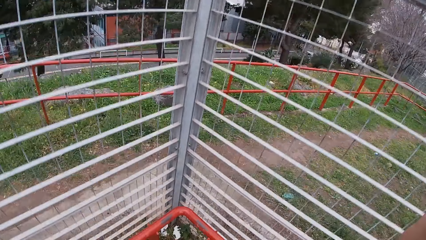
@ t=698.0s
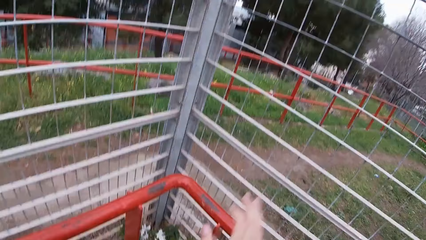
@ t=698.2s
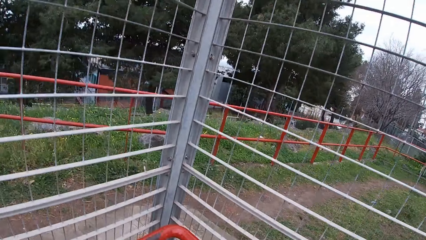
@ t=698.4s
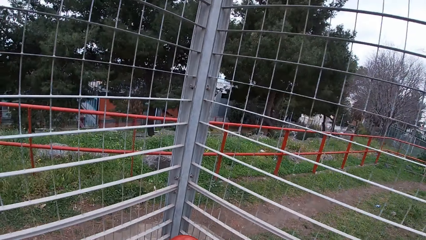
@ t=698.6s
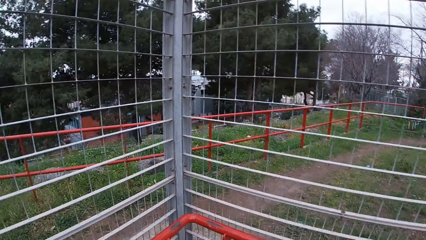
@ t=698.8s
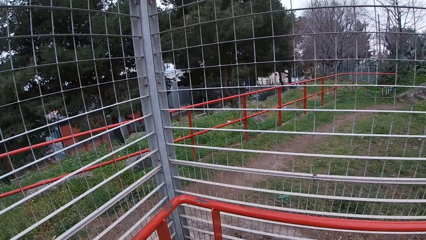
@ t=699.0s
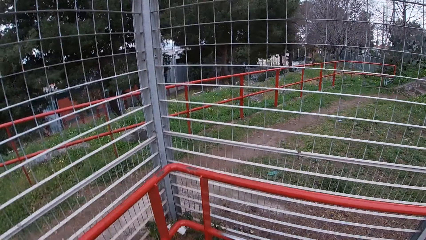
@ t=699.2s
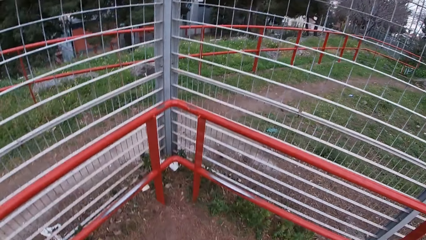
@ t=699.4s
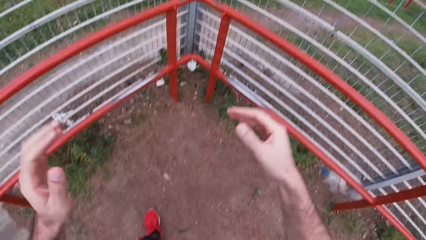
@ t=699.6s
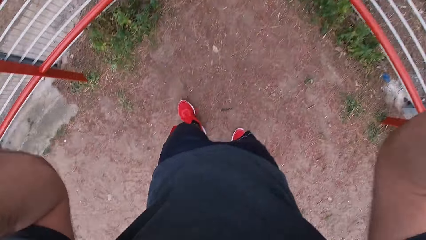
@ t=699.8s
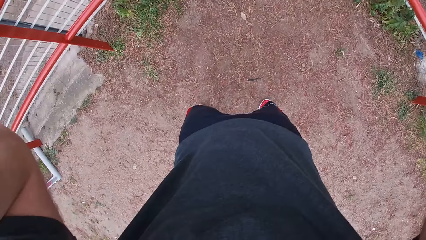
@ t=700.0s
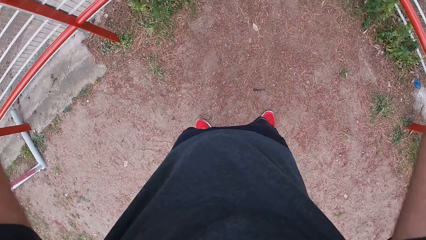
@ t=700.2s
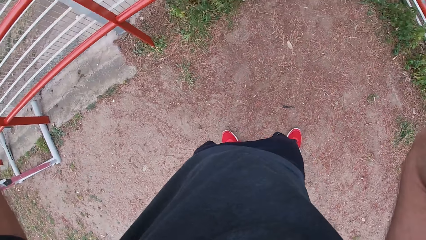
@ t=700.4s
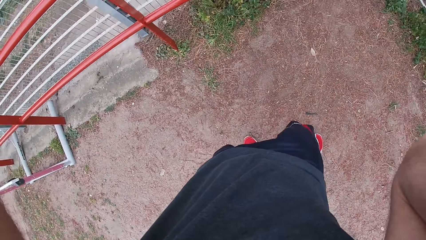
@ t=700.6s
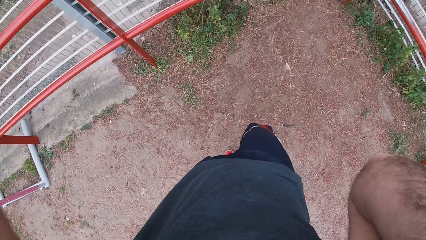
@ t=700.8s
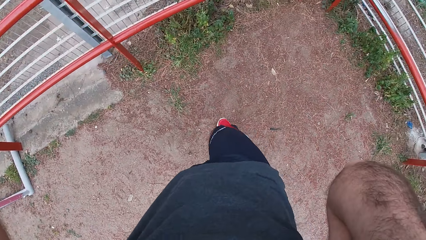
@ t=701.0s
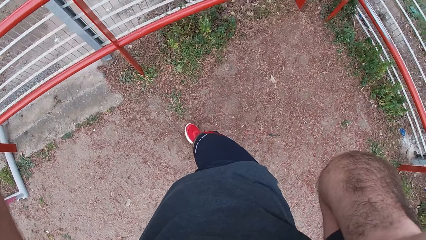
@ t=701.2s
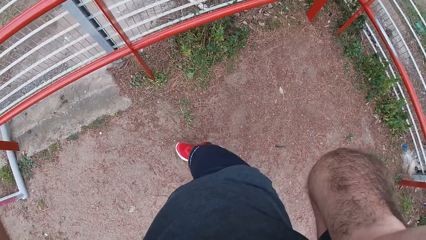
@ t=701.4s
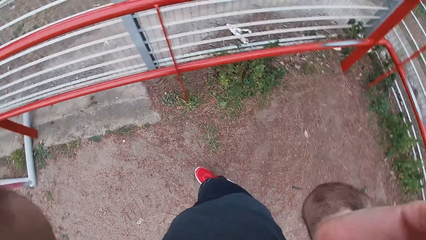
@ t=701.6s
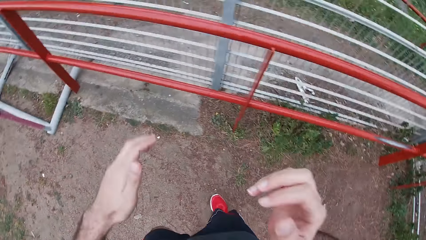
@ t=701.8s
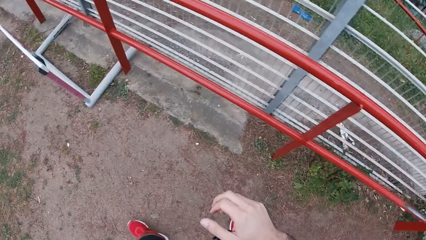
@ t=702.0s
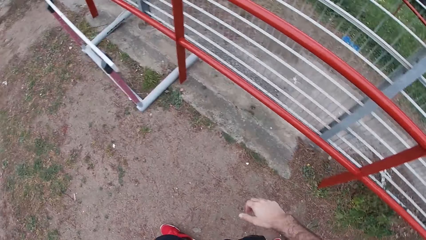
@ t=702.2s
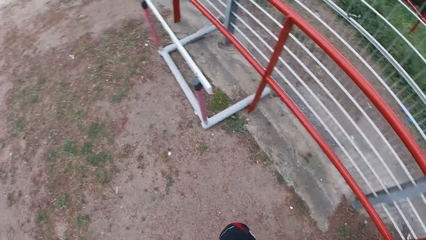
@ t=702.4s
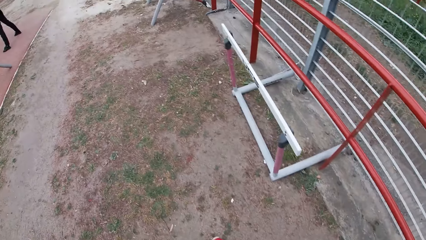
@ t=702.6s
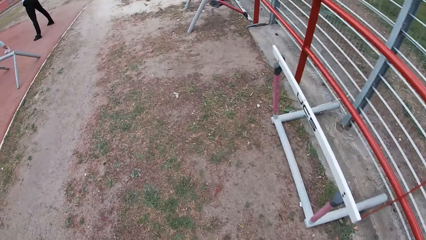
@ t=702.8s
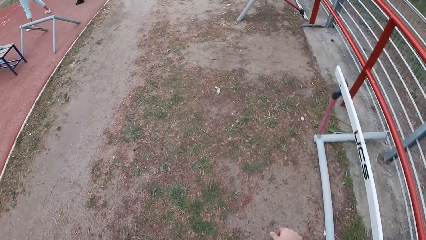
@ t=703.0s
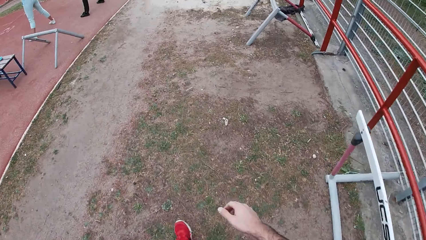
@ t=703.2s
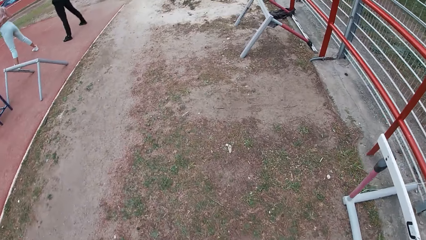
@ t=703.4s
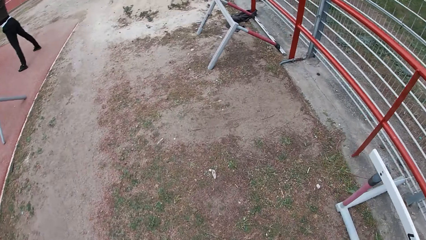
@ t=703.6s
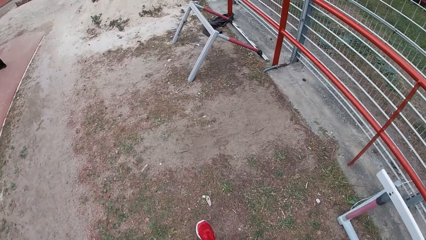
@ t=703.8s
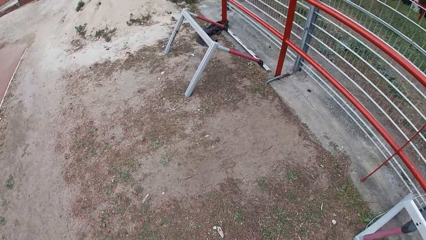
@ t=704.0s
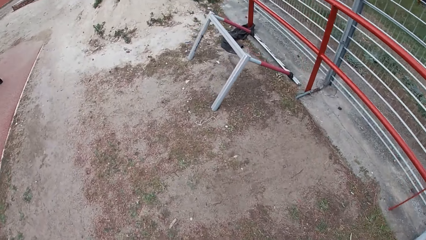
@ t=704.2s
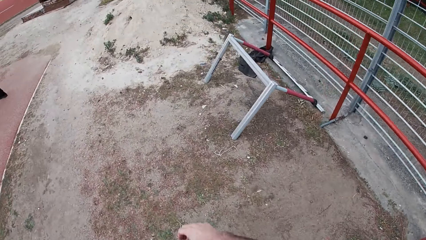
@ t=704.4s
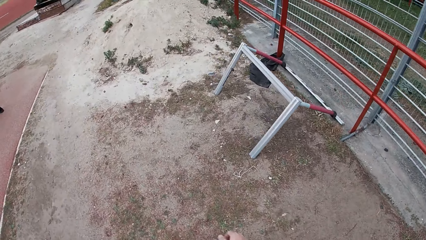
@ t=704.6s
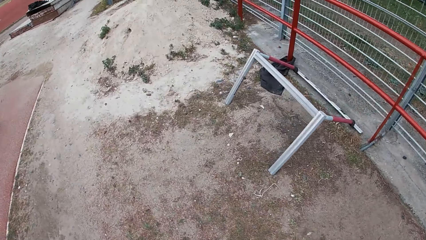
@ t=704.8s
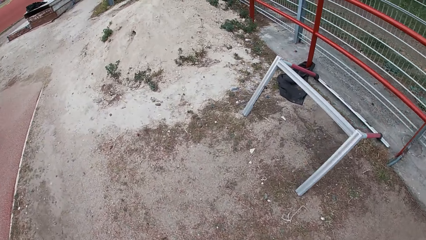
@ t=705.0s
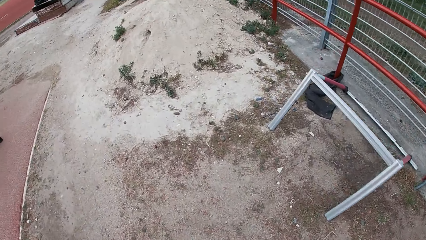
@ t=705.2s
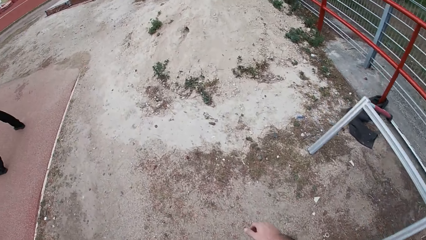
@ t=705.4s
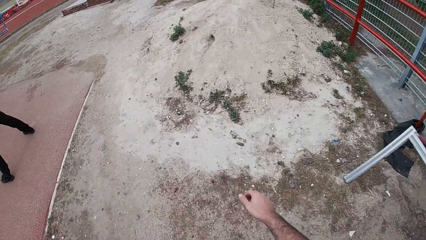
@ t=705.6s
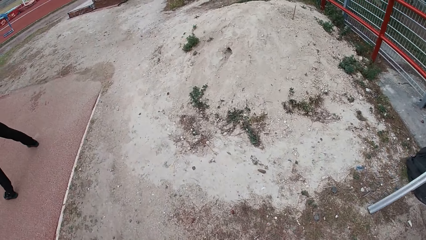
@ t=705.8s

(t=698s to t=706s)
The camera wearer jumps from the metal bar. He adjusts his camera. He walks towards the wooden box. He takes a walk around the field.

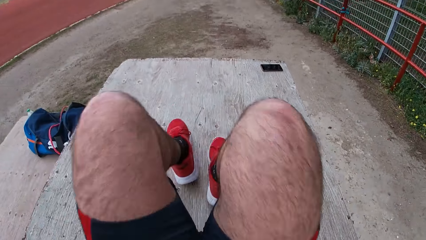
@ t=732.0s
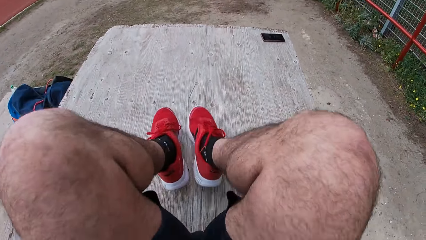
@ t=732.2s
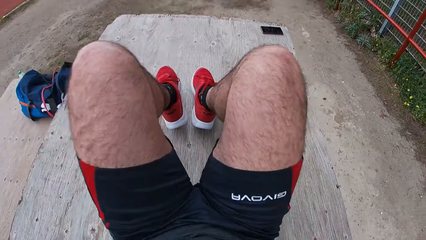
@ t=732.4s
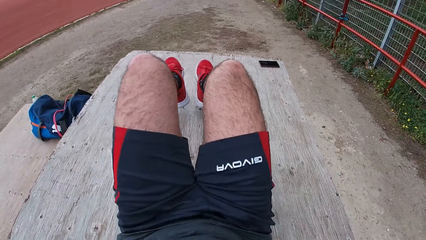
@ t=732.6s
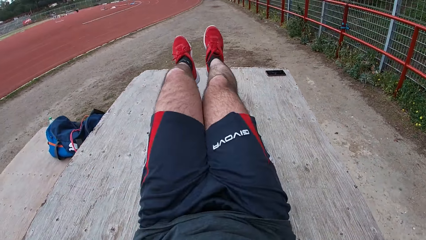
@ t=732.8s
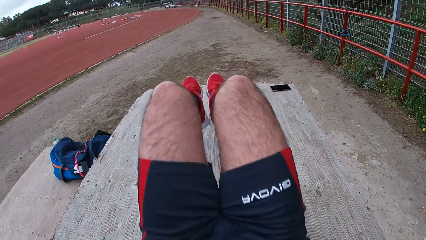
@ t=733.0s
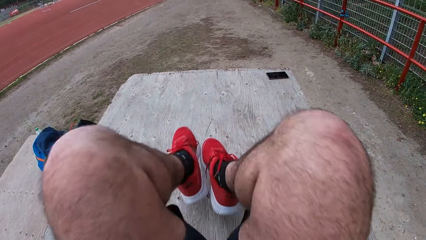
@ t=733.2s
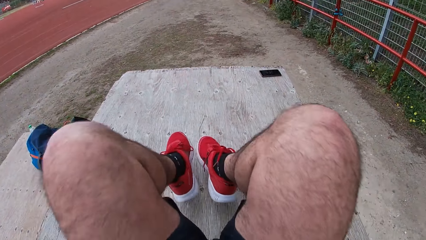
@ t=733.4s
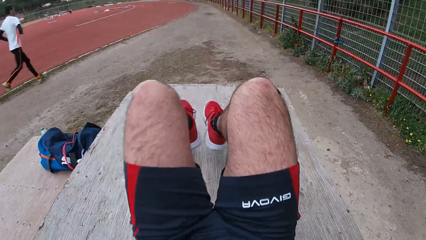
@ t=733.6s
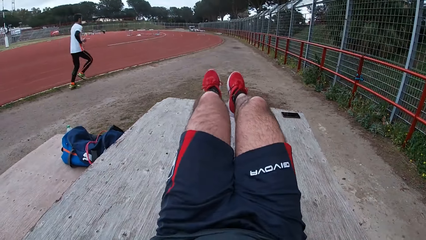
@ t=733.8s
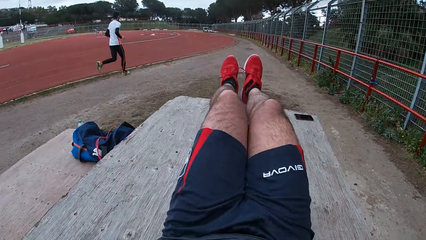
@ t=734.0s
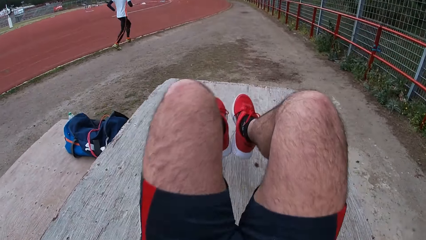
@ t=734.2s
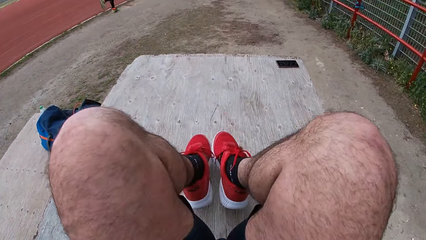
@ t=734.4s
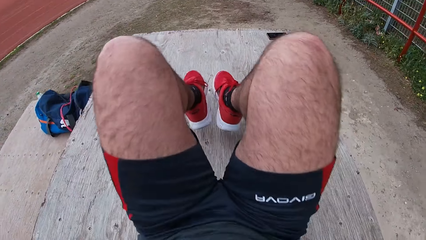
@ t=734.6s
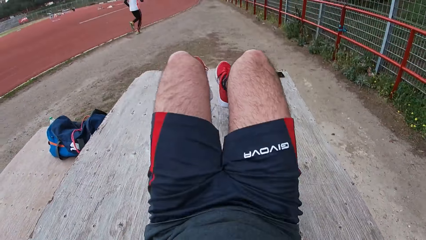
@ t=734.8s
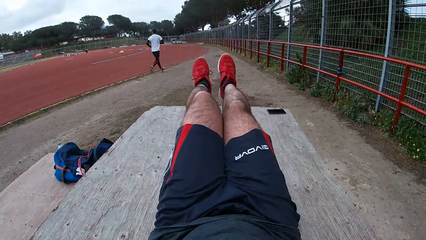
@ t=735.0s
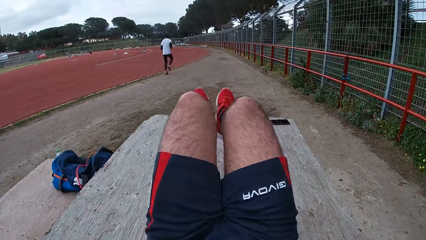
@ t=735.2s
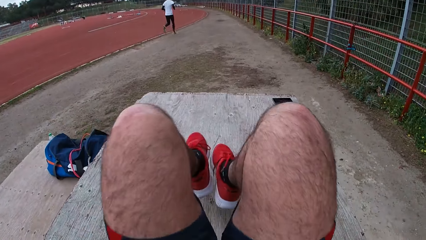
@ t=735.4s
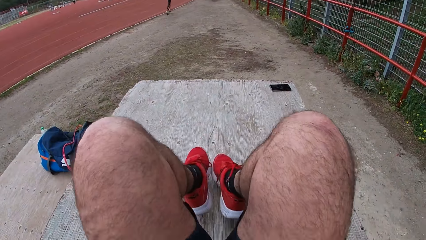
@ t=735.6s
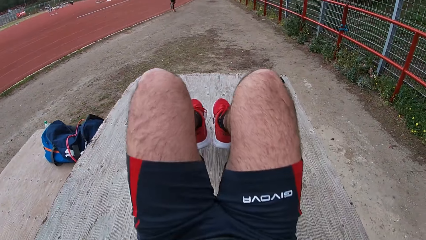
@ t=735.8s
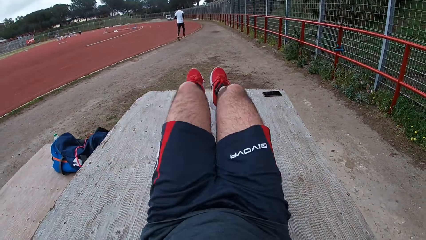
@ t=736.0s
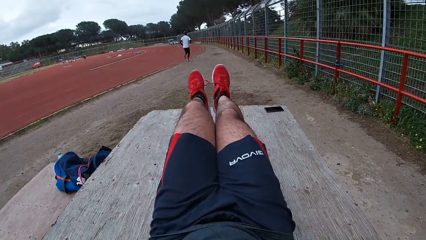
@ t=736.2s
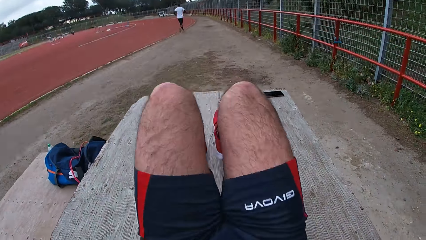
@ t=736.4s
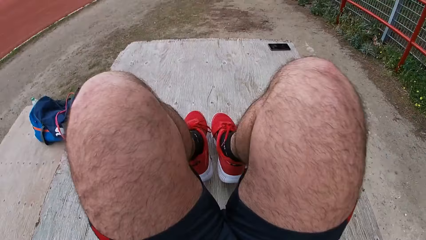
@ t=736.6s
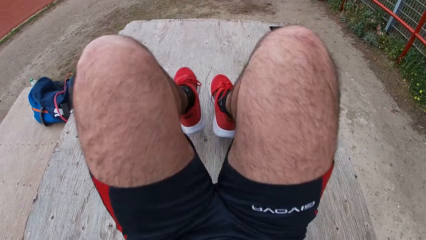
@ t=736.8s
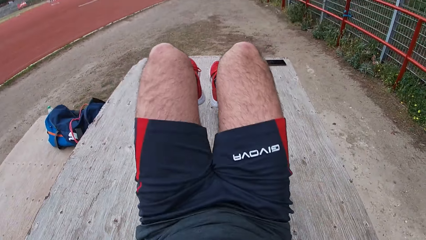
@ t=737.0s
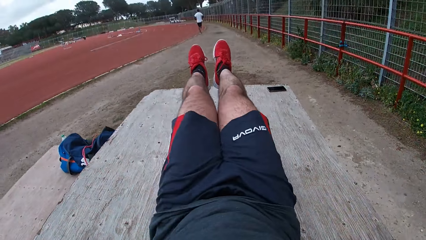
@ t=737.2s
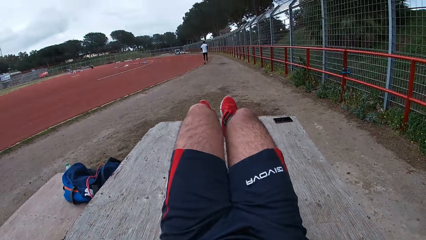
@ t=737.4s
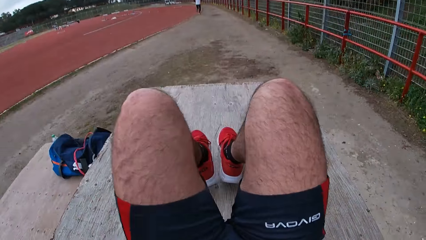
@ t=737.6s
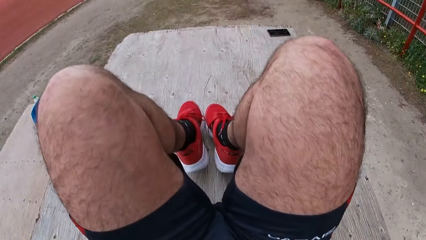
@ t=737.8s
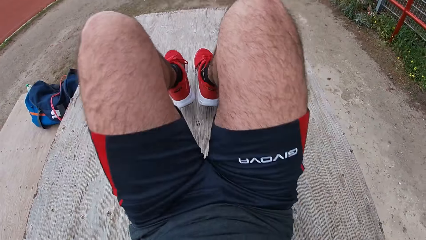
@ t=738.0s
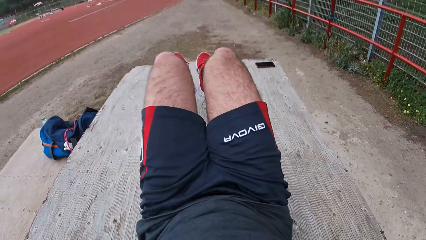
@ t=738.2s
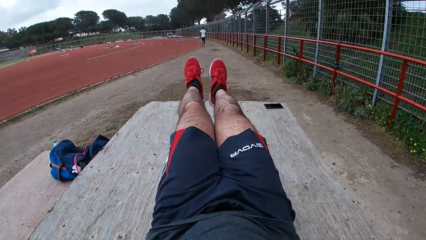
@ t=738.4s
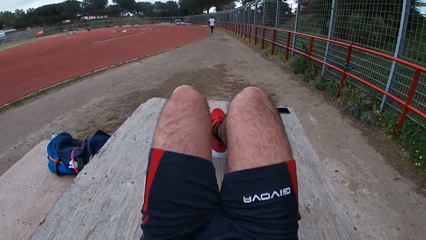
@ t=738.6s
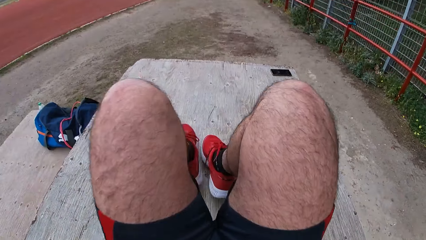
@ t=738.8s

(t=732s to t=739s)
A man jogs past the camera wearer.
